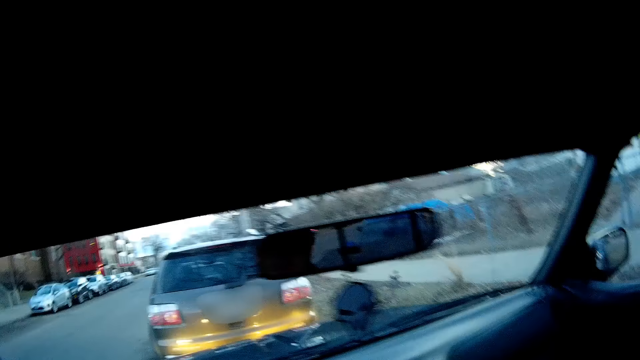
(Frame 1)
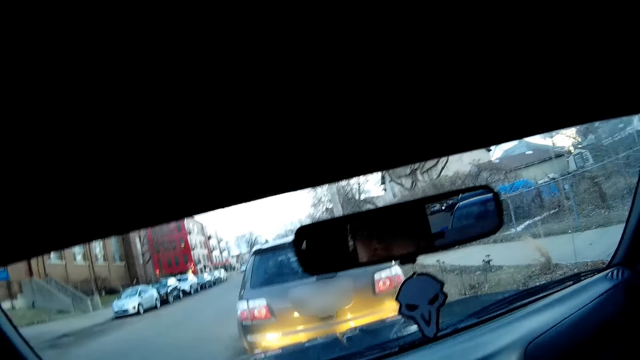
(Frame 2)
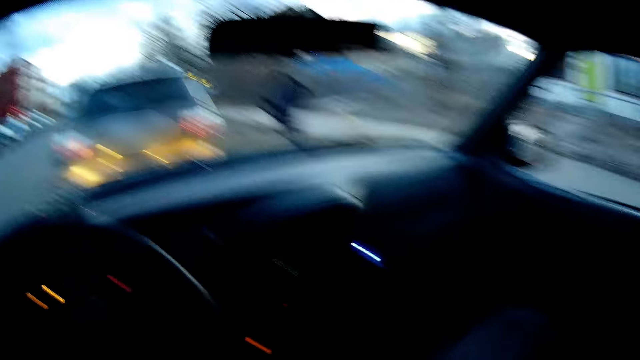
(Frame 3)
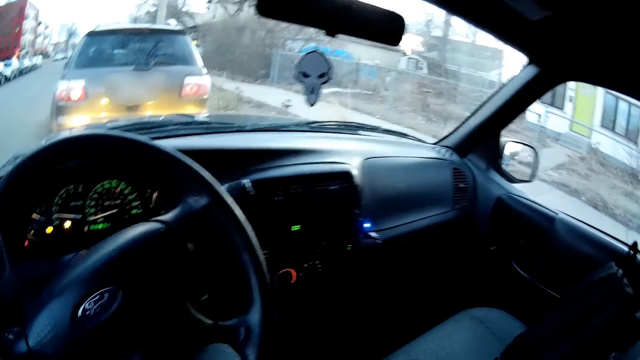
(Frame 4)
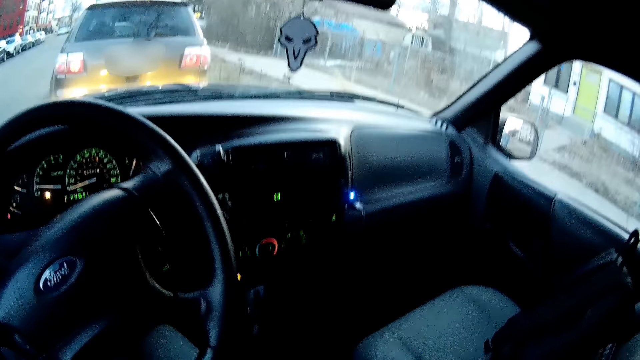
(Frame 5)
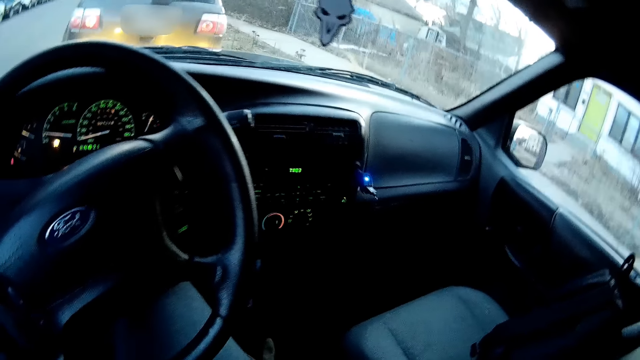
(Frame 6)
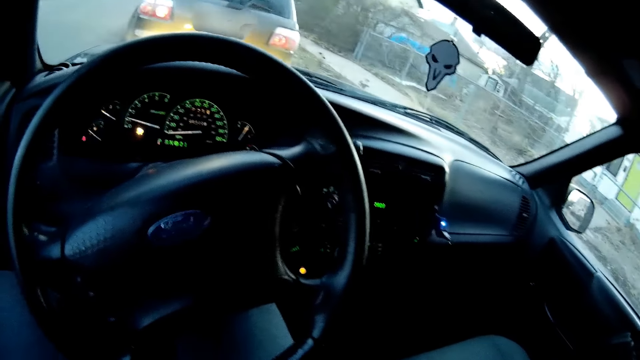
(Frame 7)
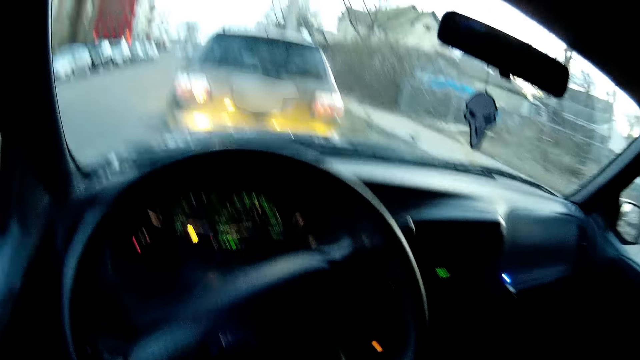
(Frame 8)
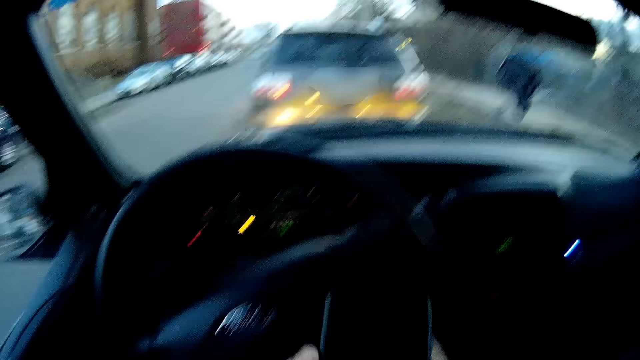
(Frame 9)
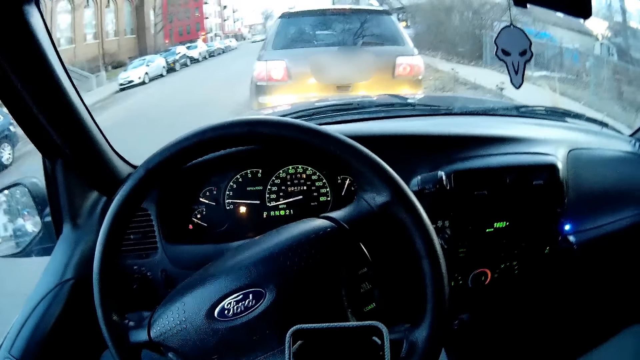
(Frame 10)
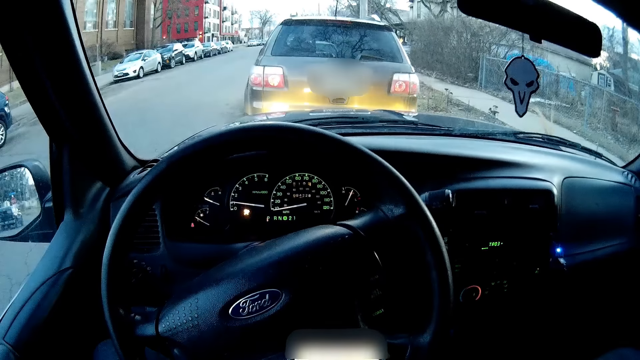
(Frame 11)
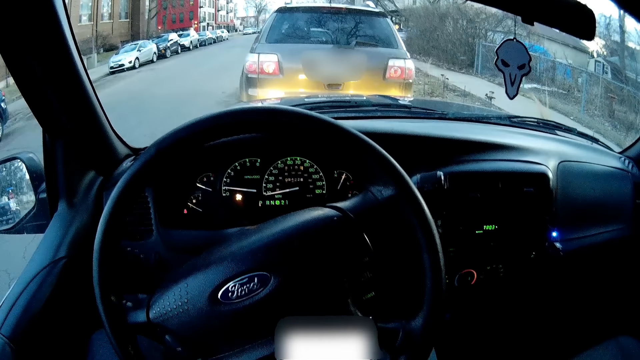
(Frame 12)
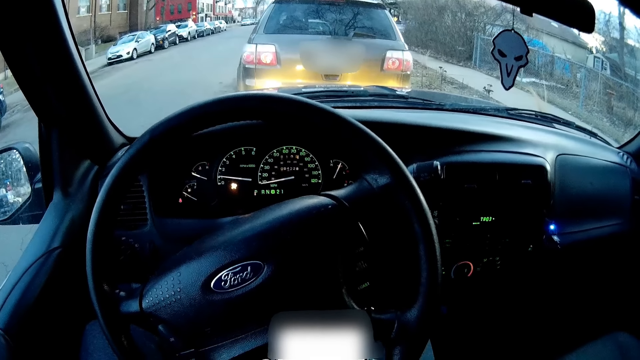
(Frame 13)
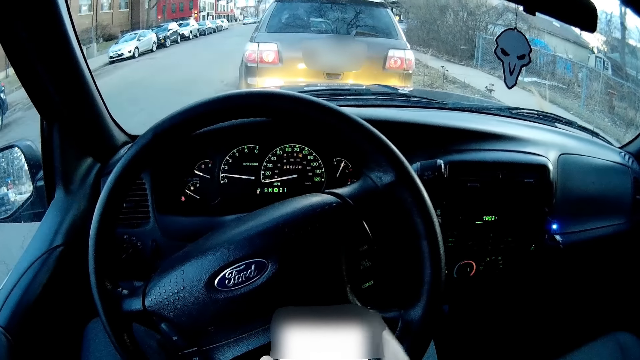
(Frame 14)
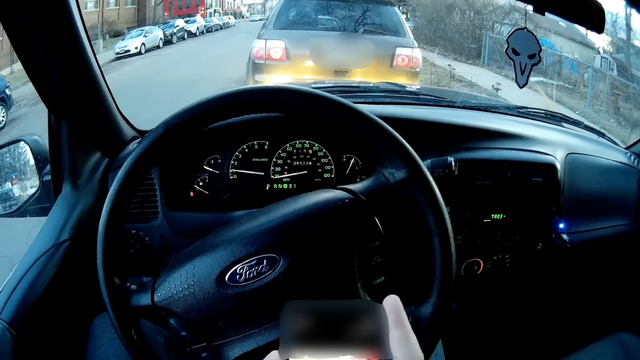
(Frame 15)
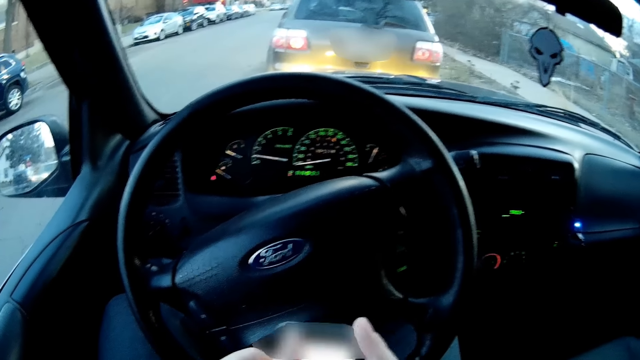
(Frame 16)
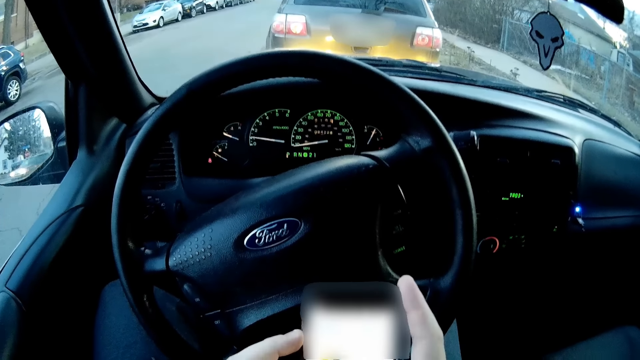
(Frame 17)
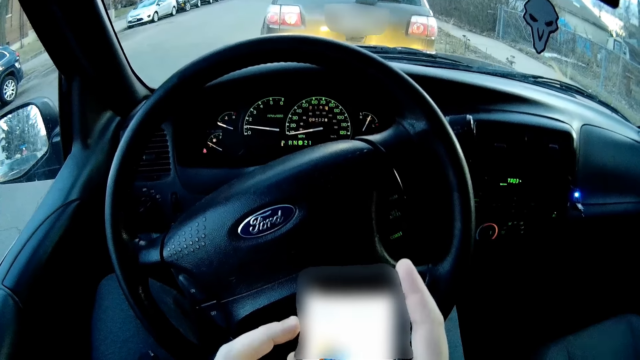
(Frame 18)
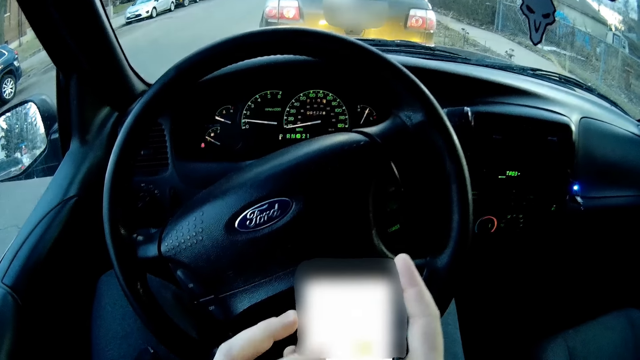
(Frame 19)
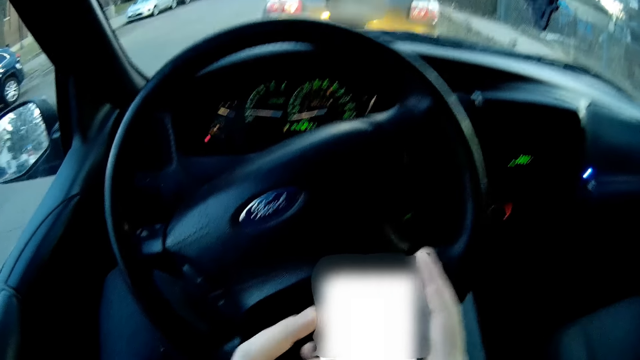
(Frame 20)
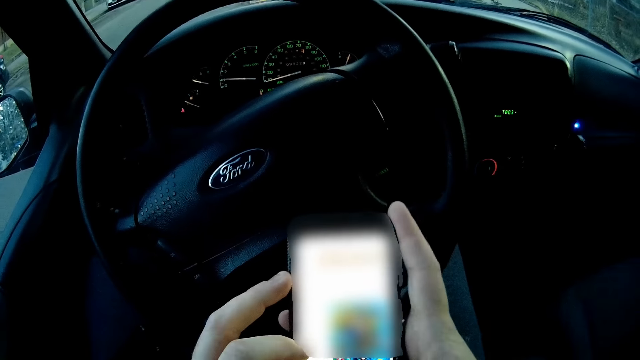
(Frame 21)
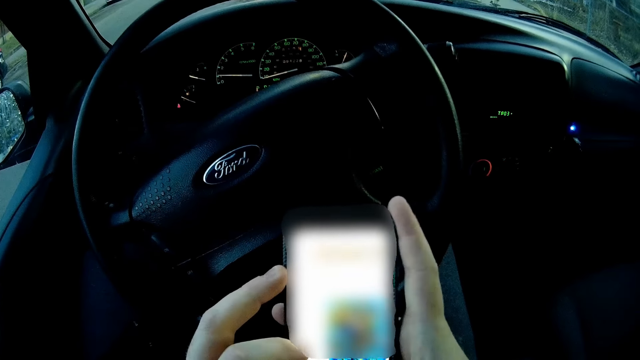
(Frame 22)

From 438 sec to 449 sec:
The camera wearer looks around. They hold his phone. They scroll on the phone.

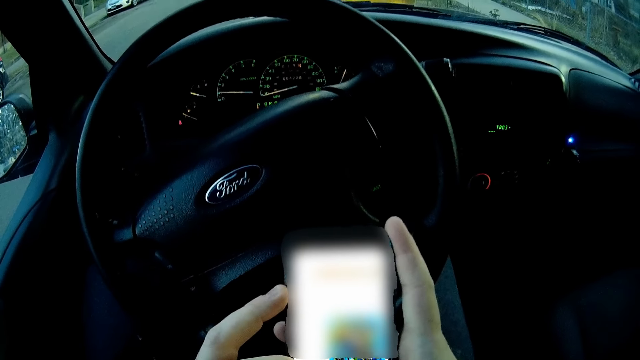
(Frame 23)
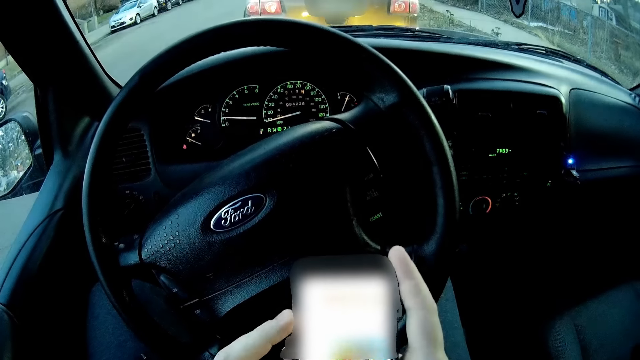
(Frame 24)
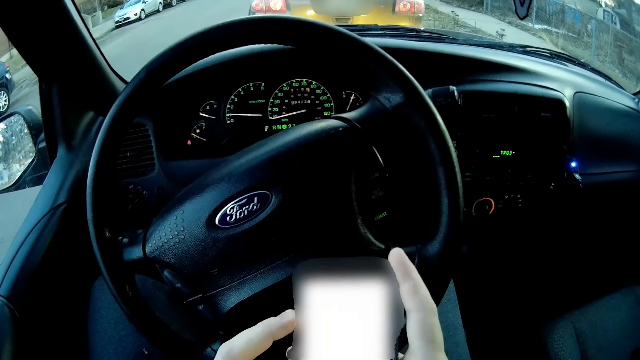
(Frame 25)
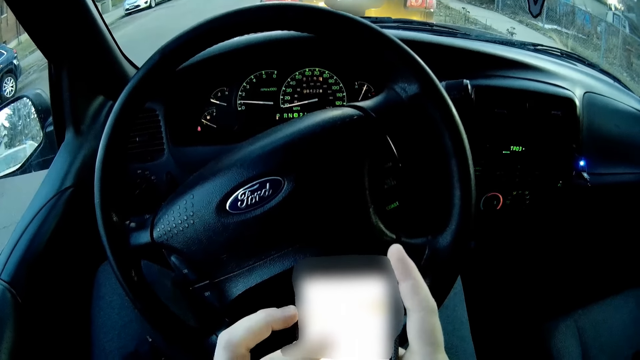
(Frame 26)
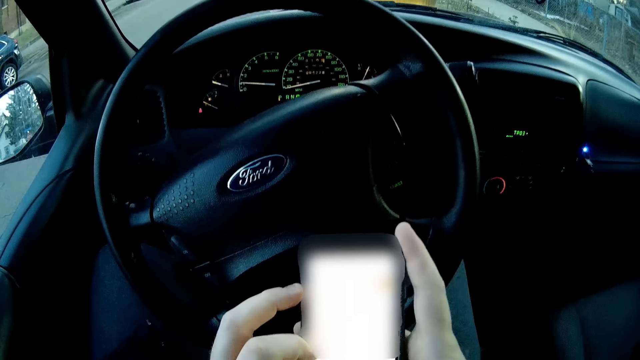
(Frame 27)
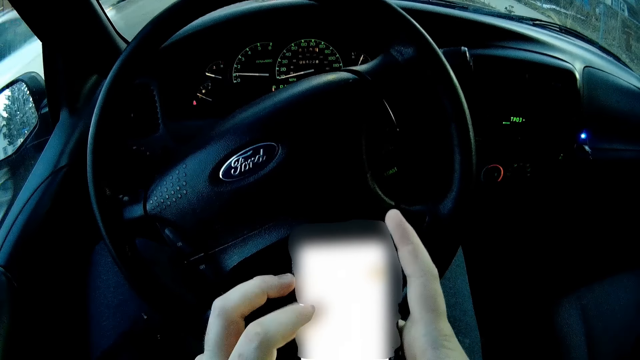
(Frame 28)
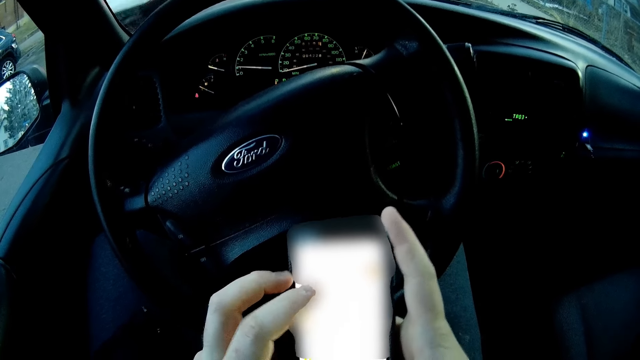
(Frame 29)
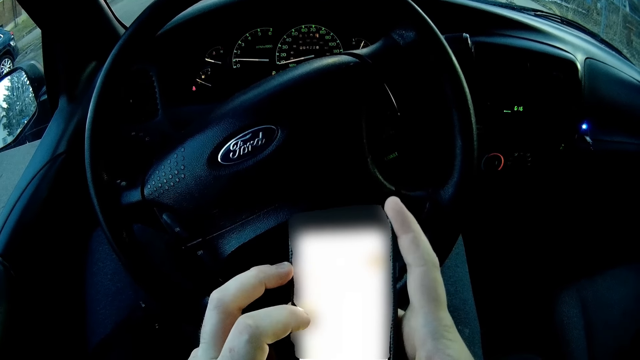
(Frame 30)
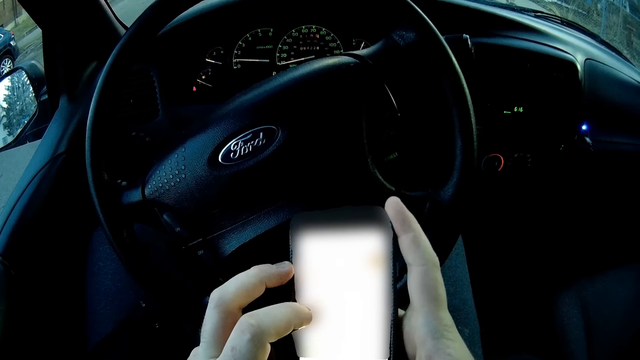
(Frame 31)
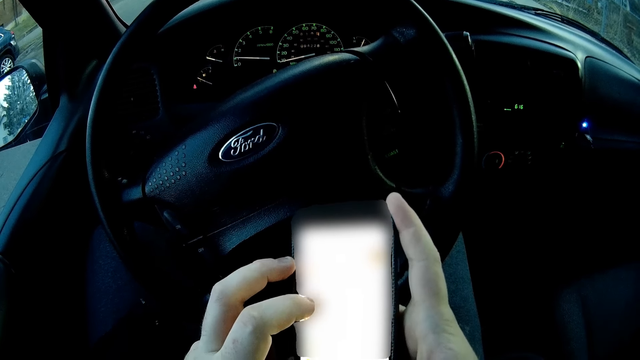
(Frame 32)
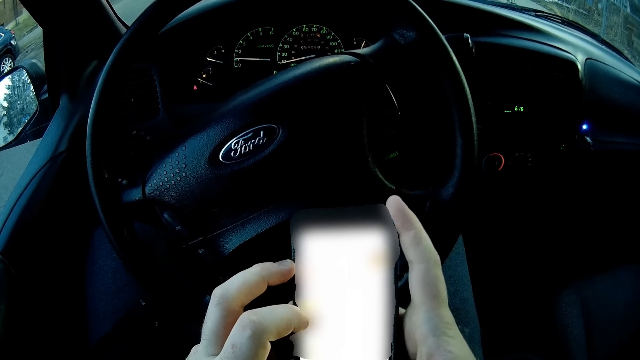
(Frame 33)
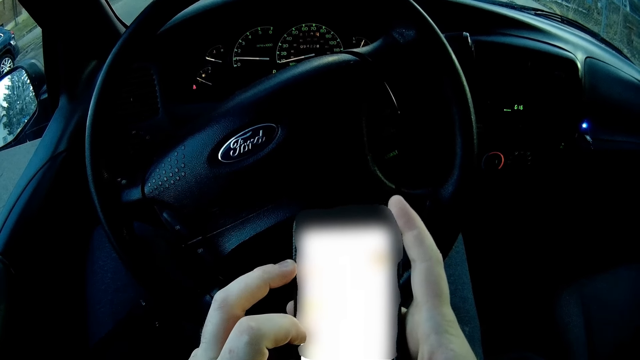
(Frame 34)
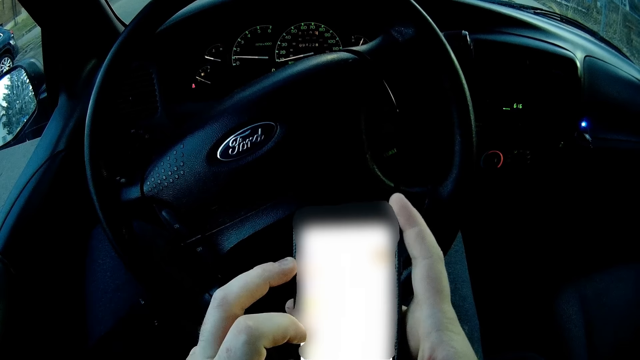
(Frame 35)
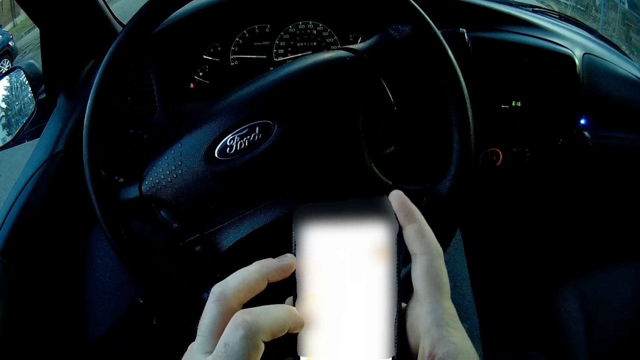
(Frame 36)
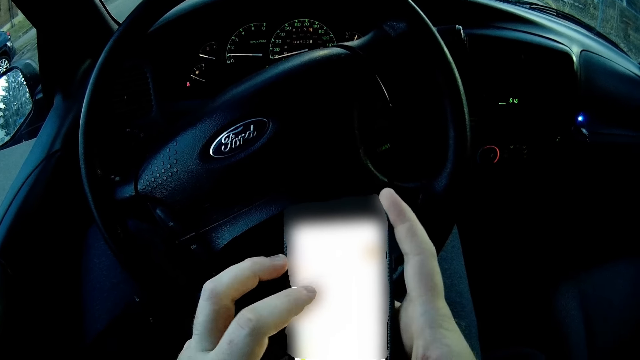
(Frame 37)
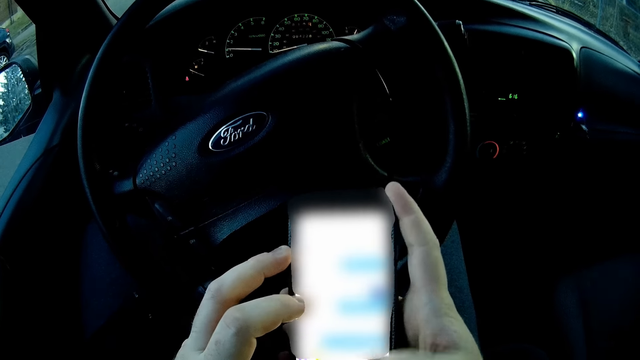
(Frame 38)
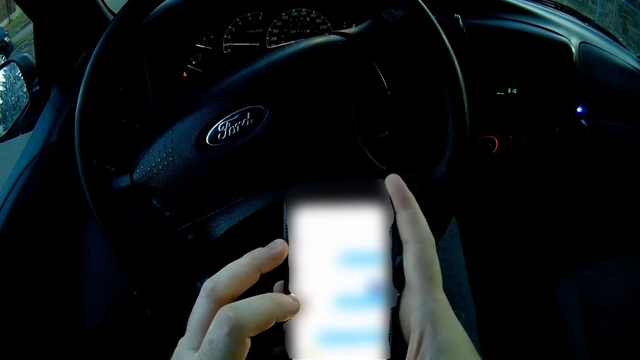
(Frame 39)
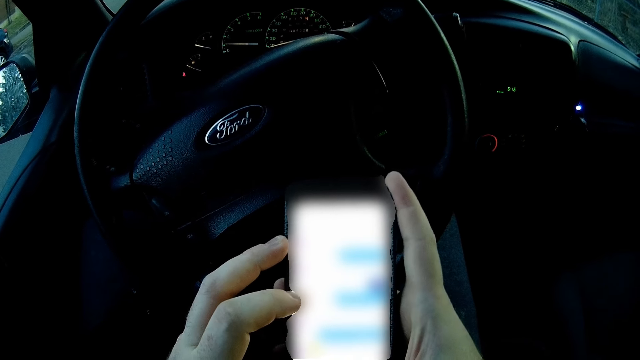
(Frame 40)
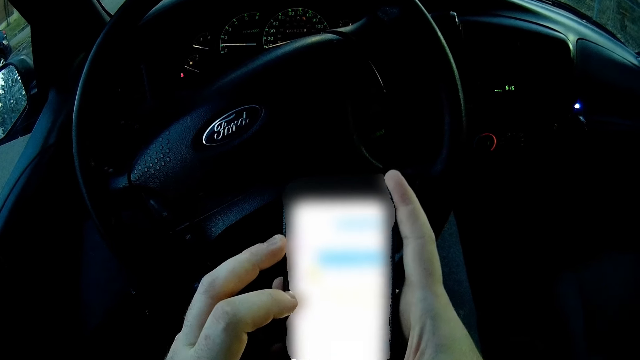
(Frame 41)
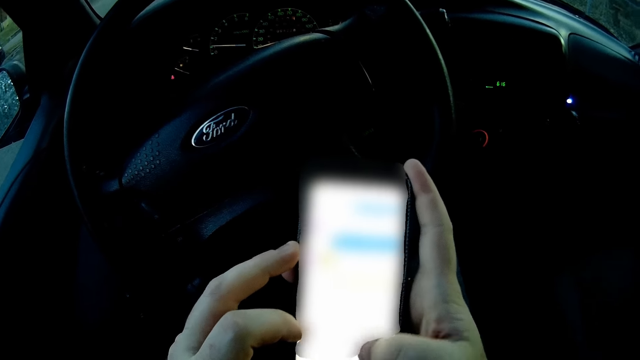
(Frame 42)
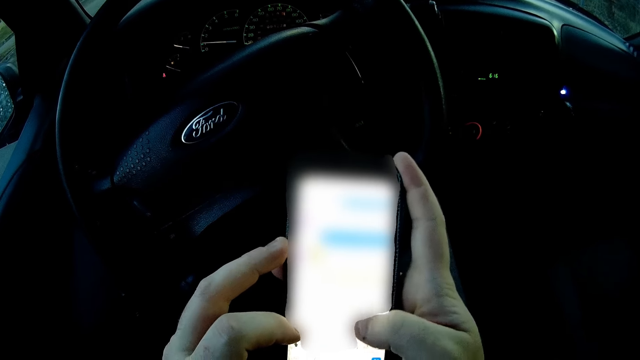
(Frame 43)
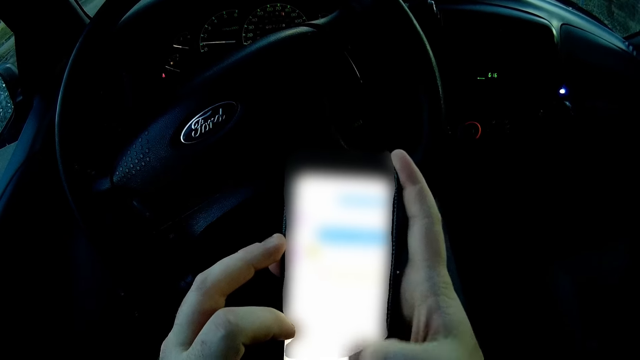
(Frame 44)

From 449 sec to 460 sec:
The camera wearer swipes through his phone.
